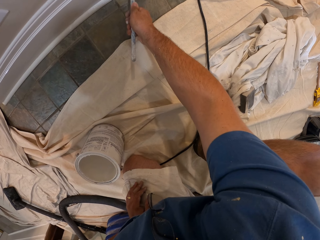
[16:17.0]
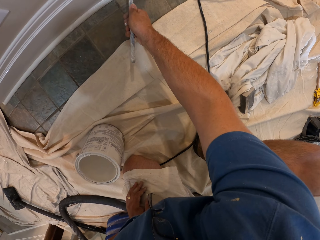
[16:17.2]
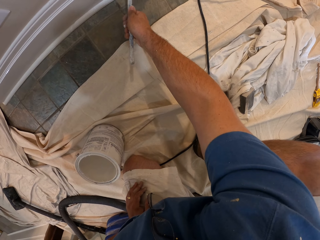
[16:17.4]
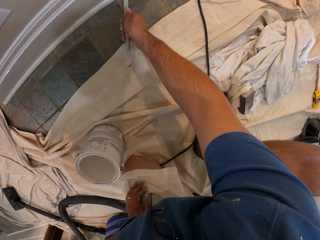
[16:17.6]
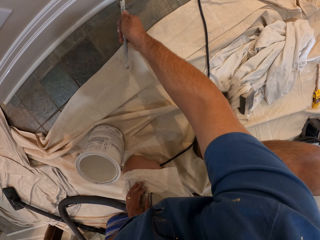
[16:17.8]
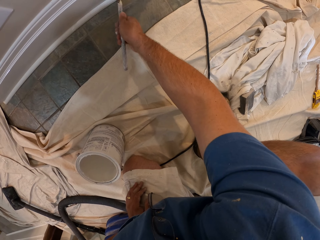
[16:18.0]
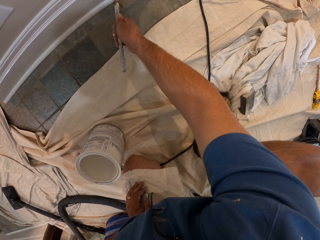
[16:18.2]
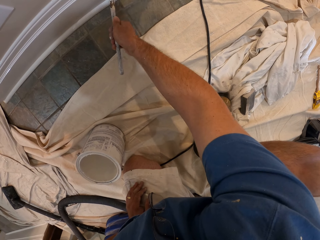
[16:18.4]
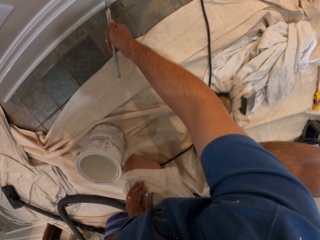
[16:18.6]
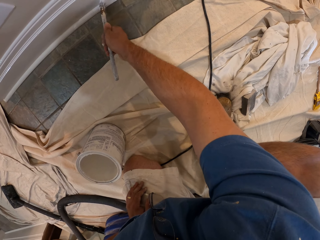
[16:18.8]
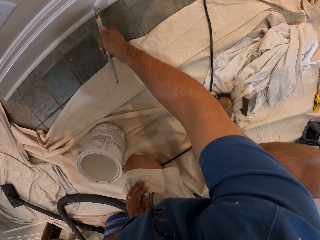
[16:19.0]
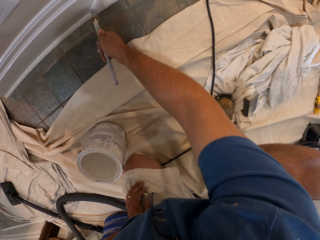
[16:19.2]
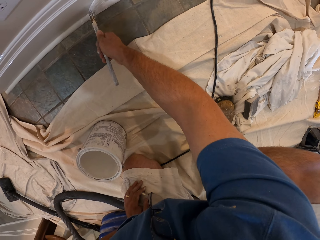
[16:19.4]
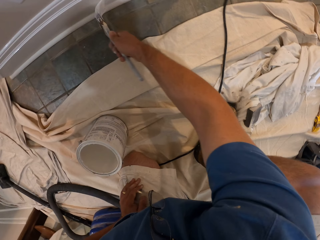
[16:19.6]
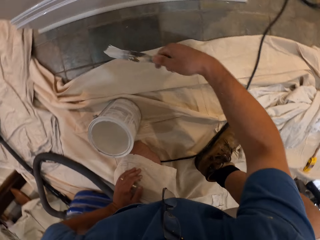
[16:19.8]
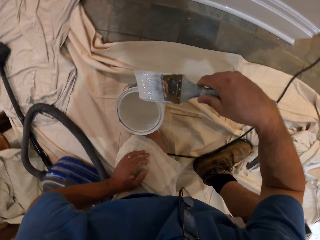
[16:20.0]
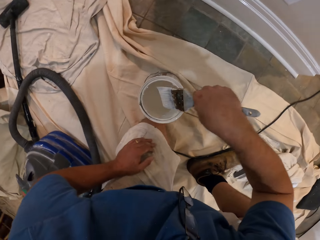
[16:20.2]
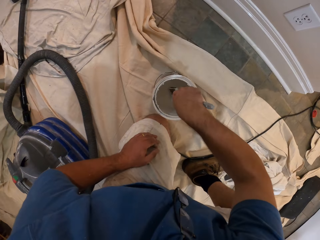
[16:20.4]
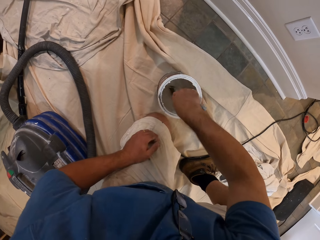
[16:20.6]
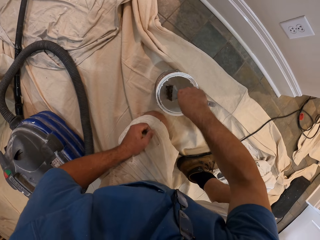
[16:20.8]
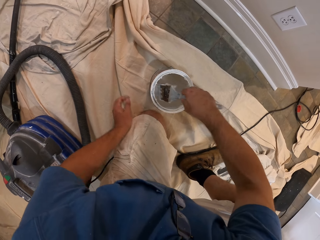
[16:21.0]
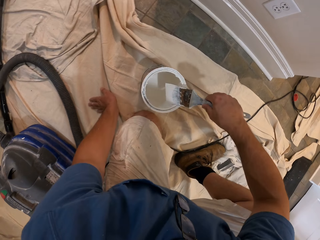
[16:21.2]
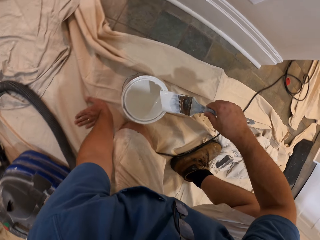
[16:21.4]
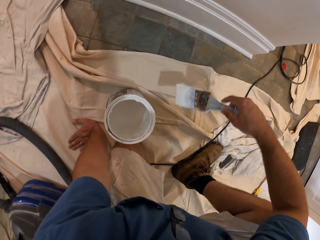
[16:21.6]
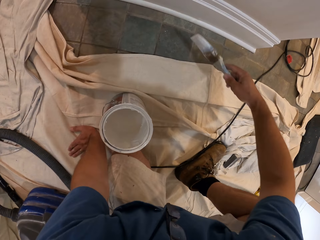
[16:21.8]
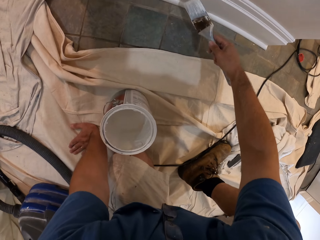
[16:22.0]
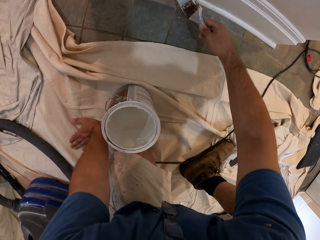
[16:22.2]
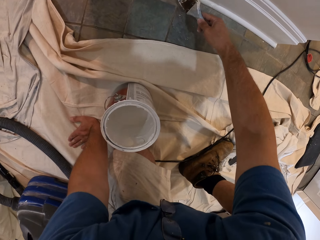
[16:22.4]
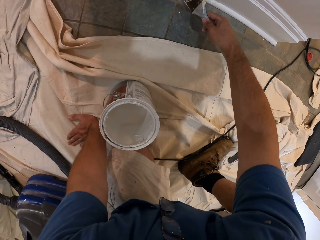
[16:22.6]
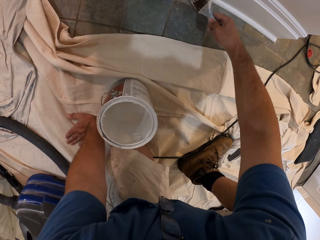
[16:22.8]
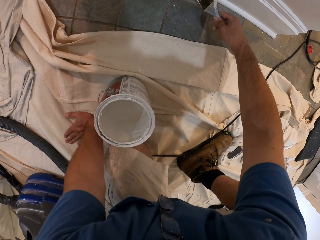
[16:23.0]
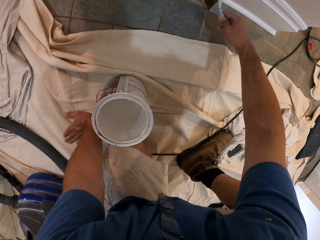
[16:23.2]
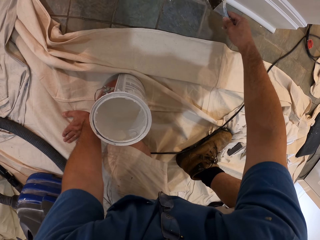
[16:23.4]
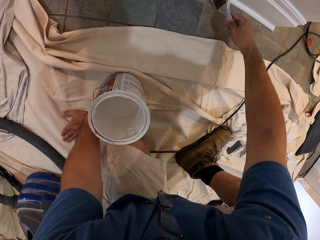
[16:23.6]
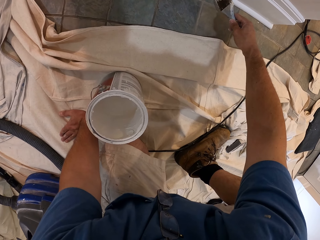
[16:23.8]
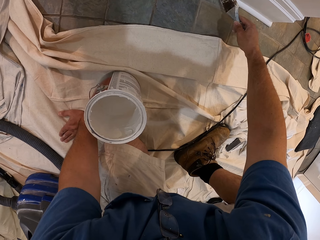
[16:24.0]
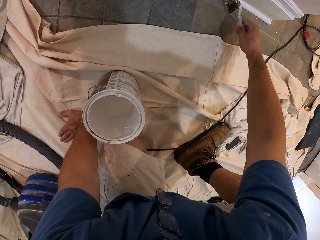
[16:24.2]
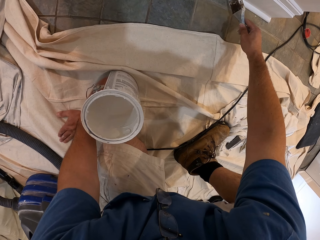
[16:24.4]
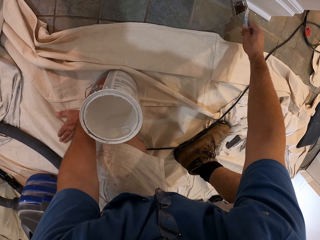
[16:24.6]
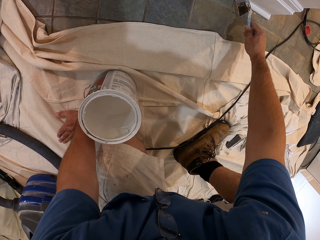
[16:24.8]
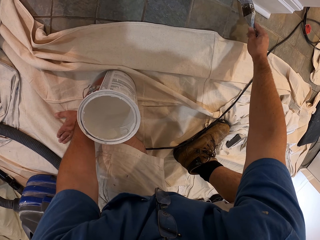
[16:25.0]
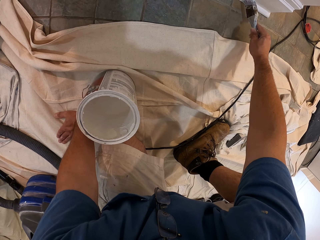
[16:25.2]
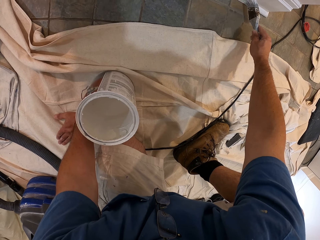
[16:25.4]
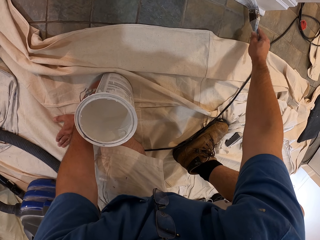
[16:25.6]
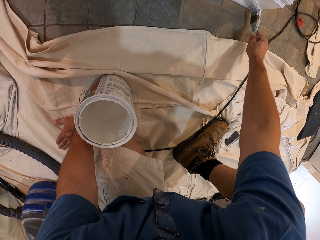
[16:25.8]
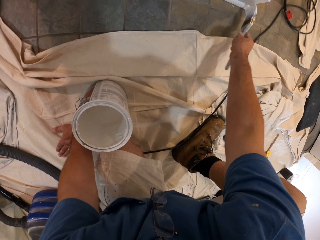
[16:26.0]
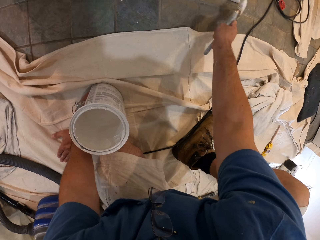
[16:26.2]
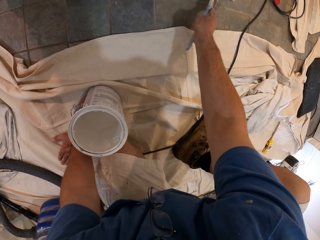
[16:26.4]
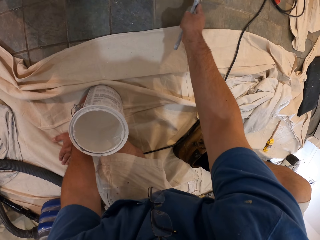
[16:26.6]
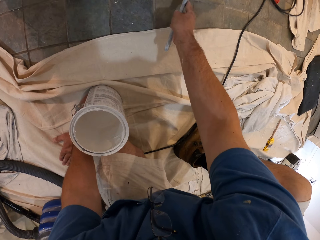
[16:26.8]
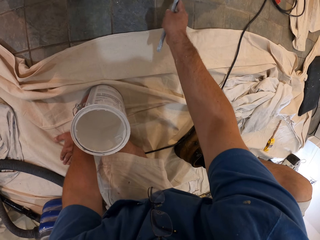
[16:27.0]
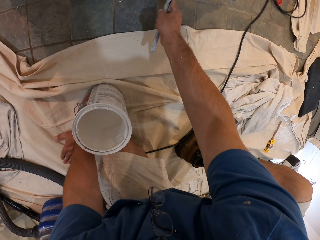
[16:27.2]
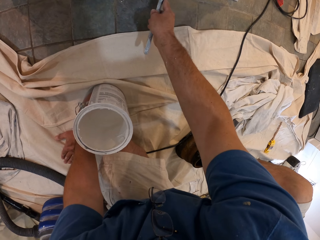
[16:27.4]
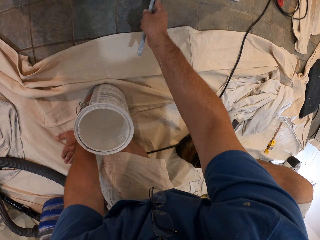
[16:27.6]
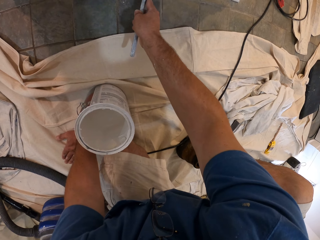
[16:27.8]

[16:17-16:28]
The camera wearer dips the paint brush in the bucket of paint. He puts his hand down. He paints the baseboard with the paint brush.

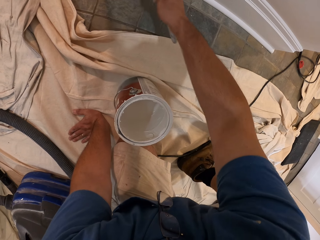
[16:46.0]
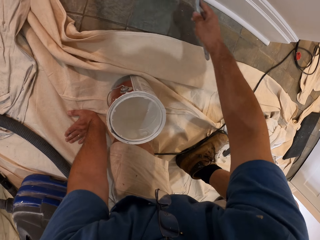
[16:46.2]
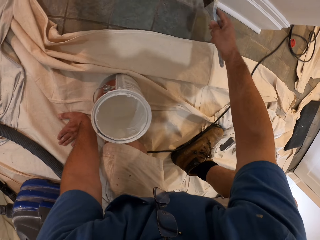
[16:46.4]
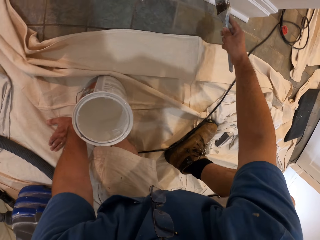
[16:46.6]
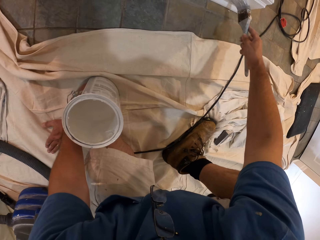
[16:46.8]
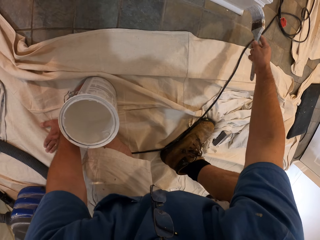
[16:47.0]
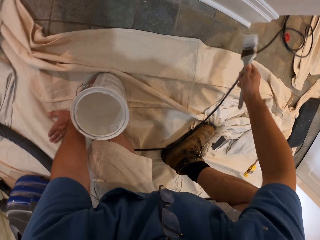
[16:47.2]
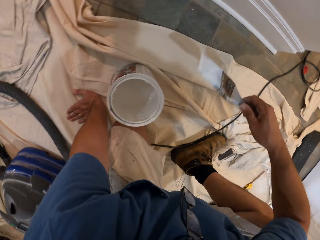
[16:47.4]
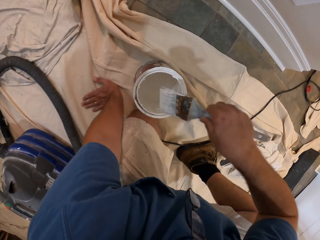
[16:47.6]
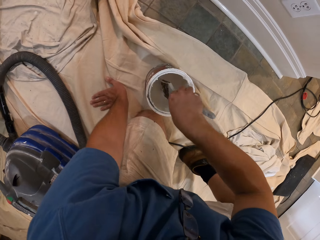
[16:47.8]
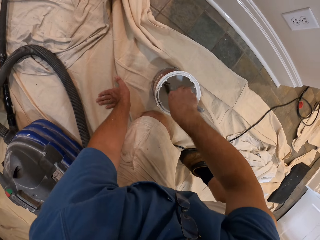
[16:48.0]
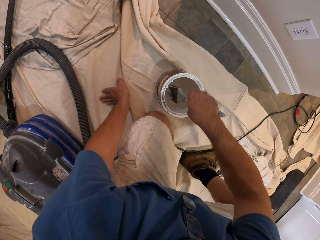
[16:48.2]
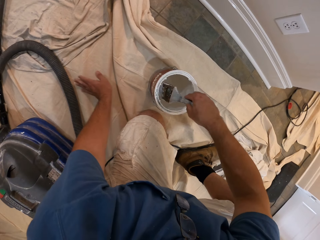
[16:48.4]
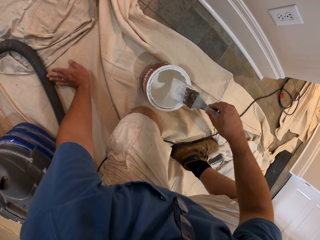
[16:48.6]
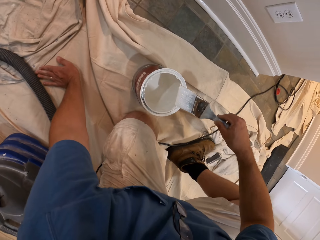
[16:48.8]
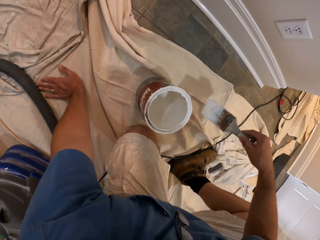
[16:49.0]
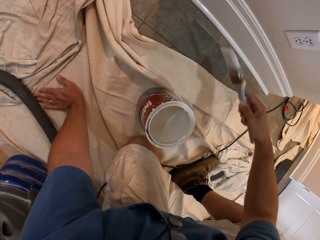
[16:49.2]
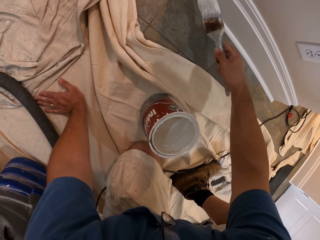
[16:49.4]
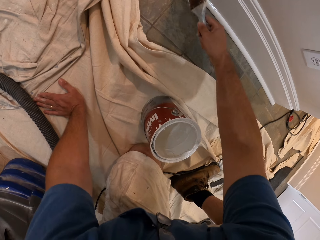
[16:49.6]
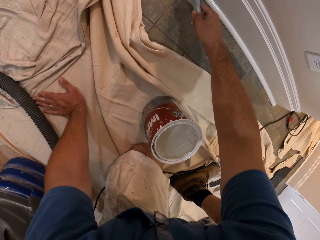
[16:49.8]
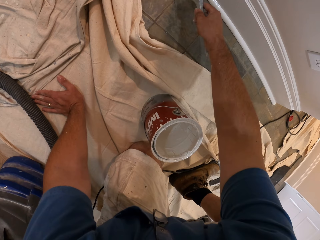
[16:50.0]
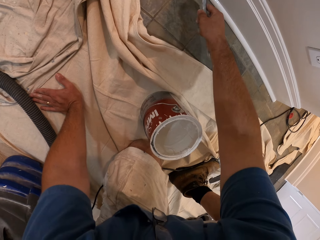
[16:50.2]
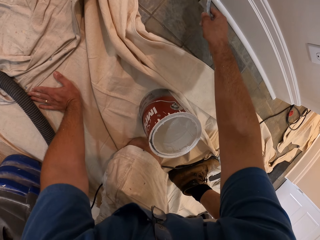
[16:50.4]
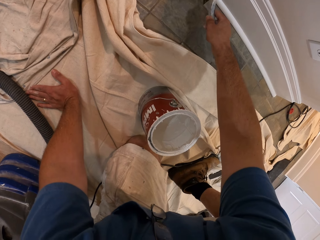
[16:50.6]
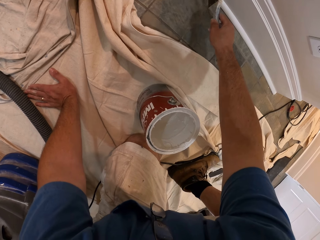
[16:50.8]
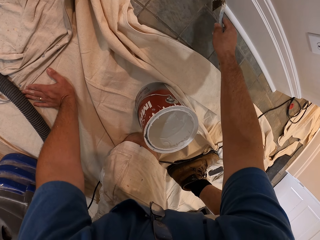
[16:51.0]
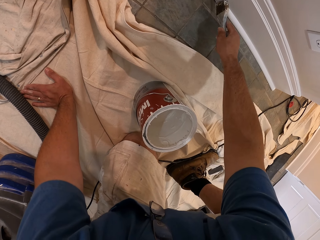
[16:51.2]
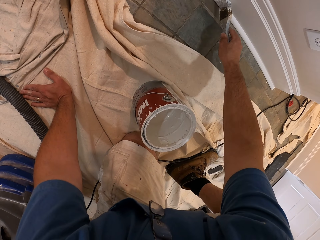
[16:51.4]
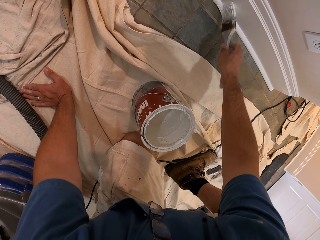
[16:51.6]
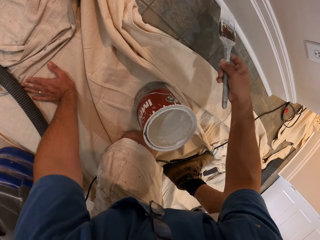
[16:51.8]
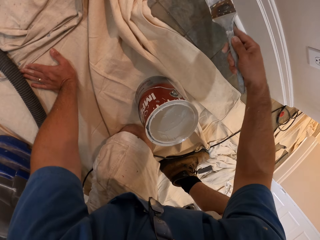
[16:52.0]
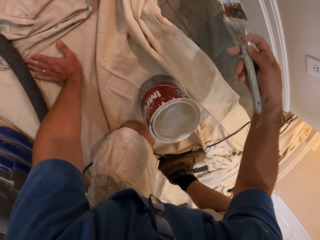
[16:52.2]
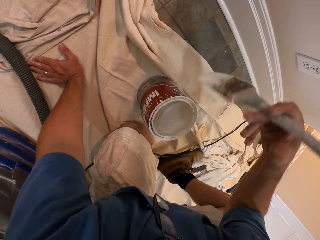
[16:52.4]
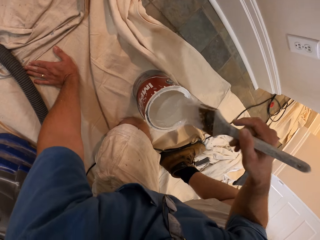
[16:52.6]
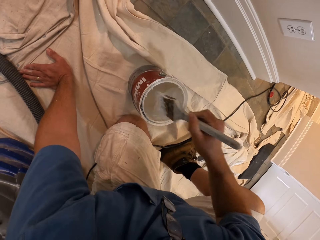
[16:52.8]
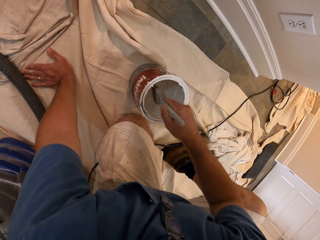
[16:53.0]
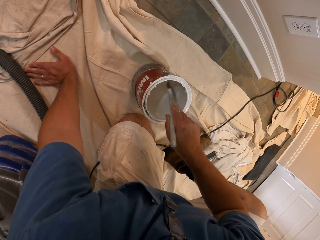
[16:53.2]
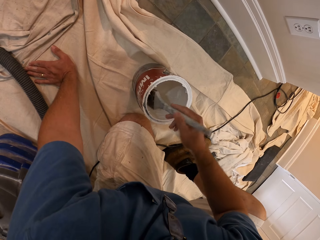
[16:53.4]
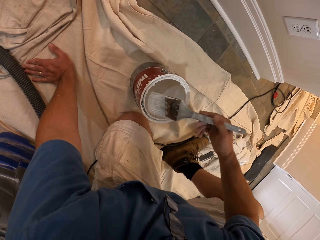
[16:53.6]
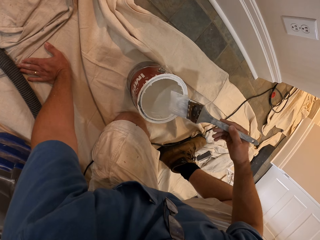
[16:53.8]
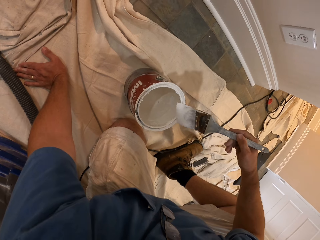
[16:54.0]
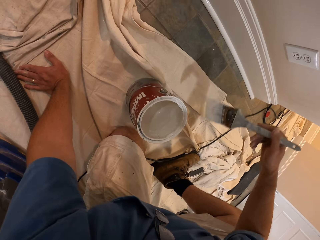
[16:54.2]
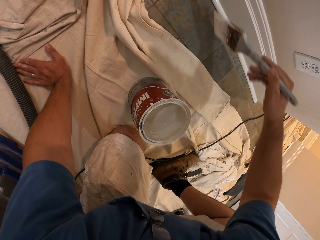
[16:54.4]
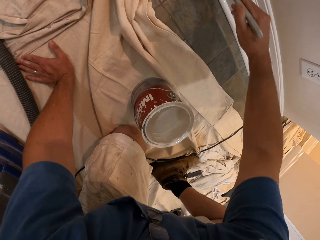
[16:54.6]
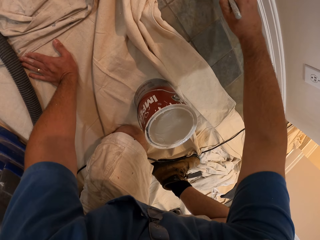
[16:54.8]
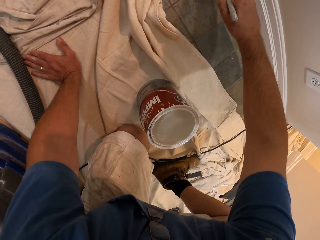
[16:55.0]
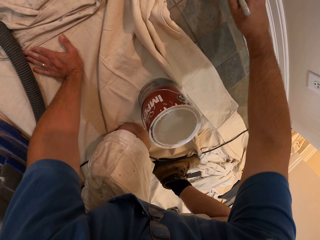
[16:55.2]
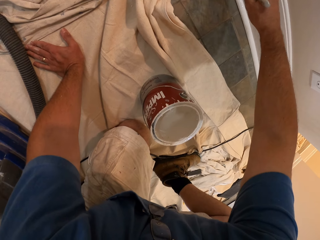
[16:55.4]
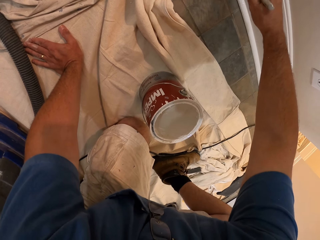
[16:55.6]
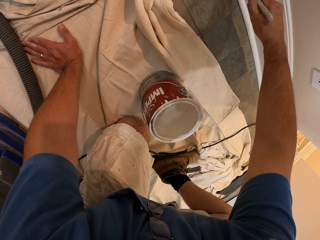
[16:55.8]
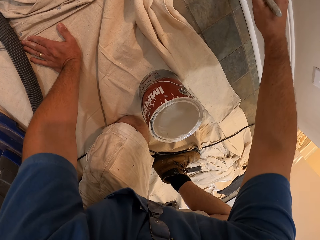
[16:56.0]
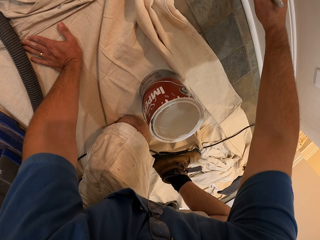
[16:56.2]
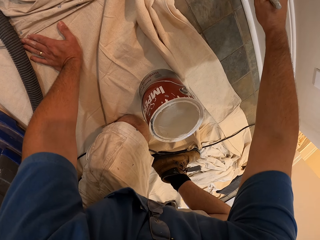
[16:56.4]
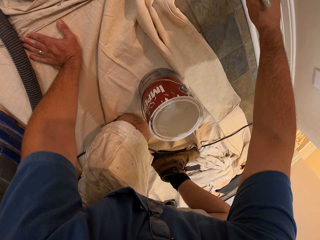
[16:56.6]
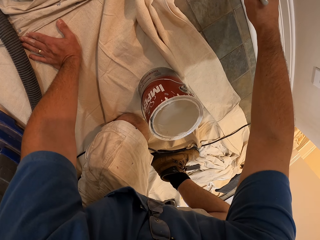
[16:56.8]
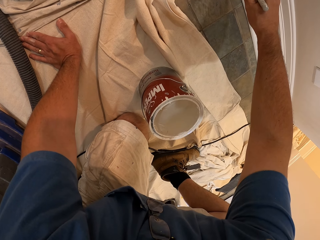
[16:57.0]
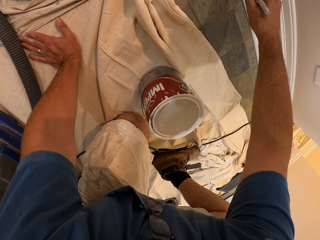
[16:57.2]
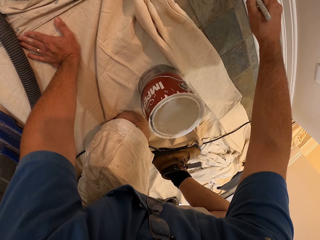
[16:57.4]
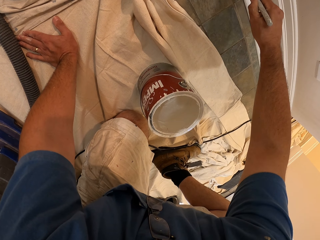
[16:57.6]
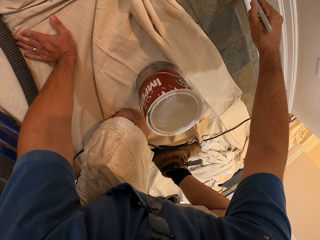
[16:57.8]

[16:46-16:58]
The camera wearer dips the paint brush in the bucket of paint. They clean the paint brush with the top of the bucket of paint. They paint the baseboard with the paint brush. They dip the paint brush in the bucket of paint. They clean the paint brush with the top of the bucket of paint. They paint the baseboard with the paint brush.
